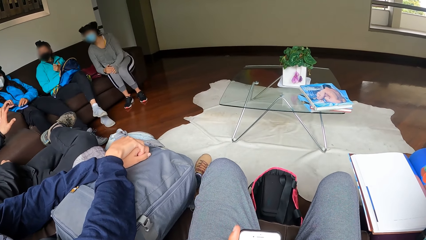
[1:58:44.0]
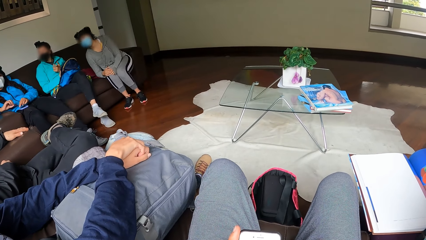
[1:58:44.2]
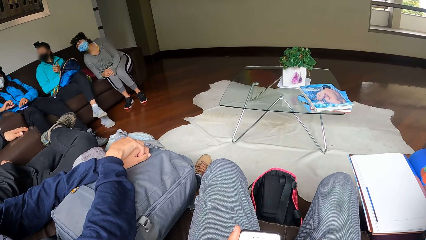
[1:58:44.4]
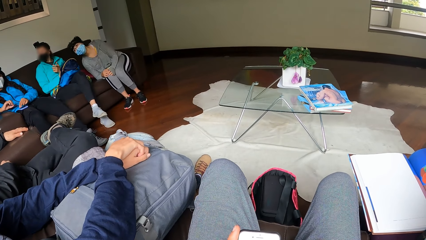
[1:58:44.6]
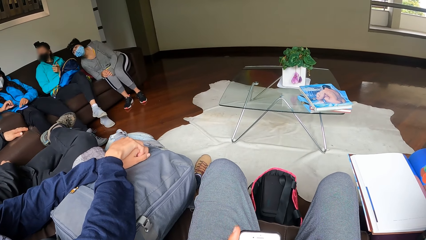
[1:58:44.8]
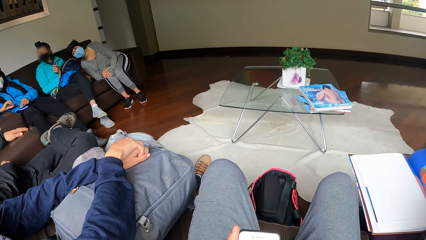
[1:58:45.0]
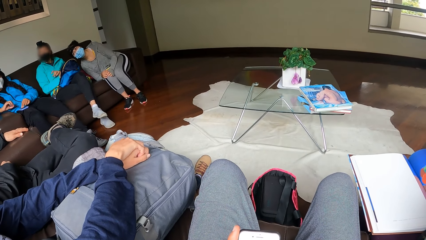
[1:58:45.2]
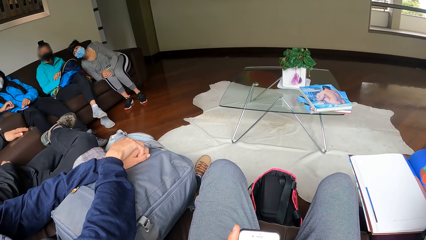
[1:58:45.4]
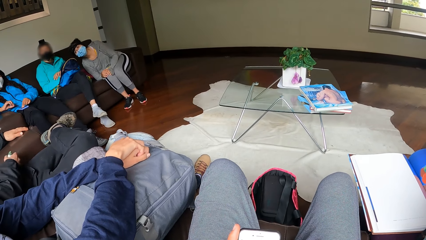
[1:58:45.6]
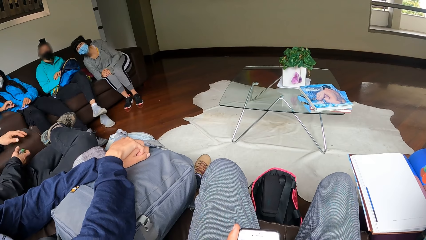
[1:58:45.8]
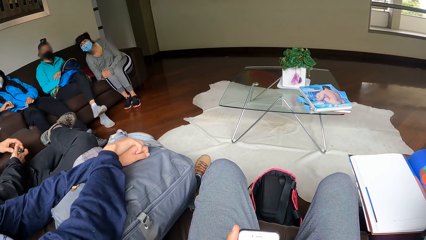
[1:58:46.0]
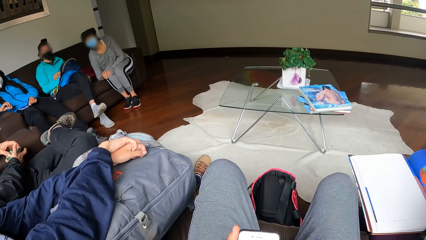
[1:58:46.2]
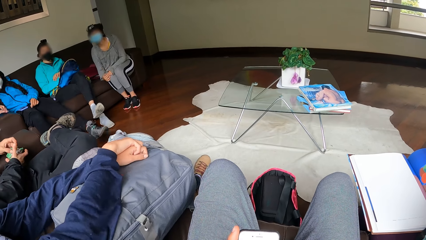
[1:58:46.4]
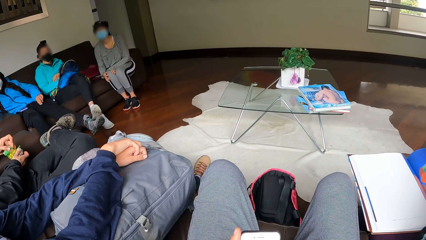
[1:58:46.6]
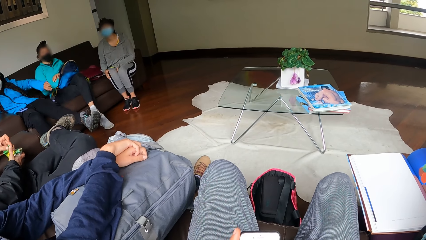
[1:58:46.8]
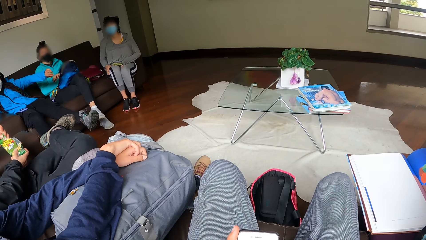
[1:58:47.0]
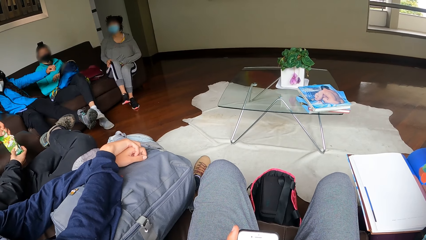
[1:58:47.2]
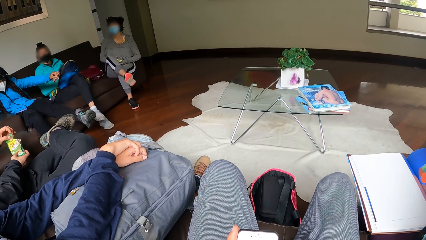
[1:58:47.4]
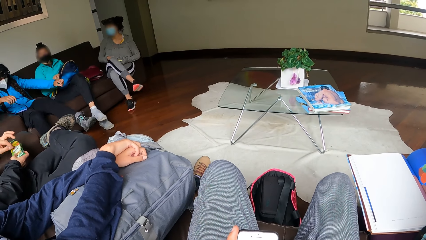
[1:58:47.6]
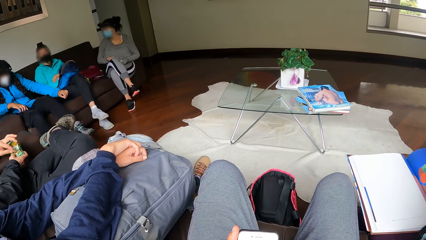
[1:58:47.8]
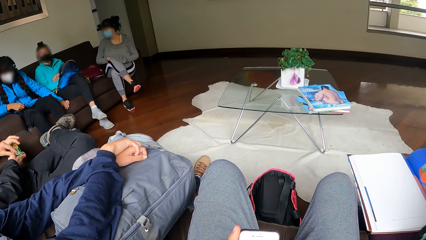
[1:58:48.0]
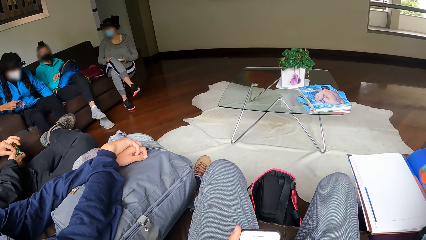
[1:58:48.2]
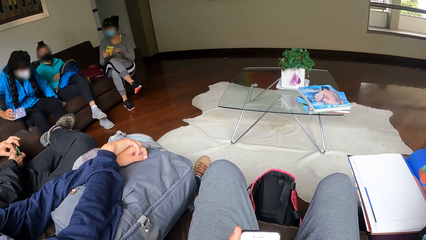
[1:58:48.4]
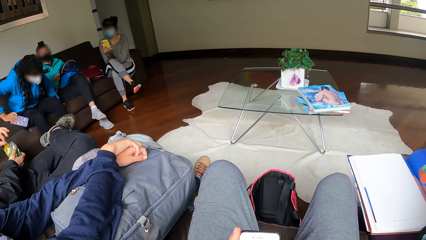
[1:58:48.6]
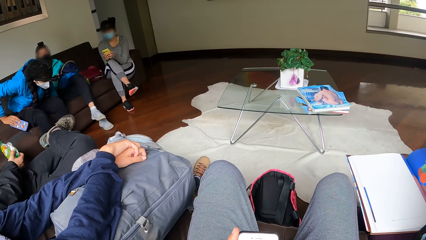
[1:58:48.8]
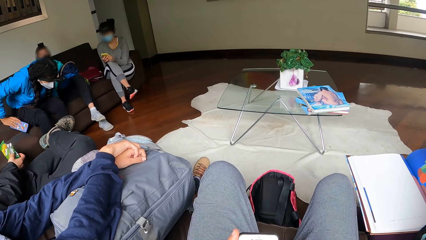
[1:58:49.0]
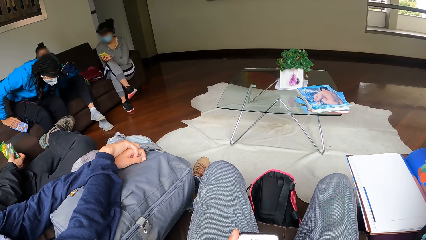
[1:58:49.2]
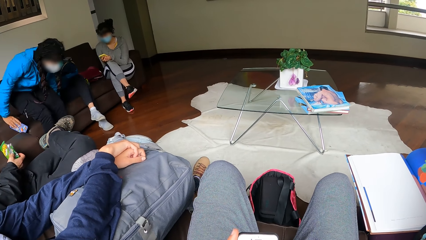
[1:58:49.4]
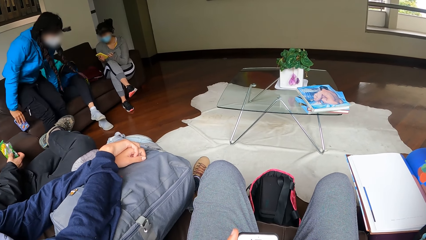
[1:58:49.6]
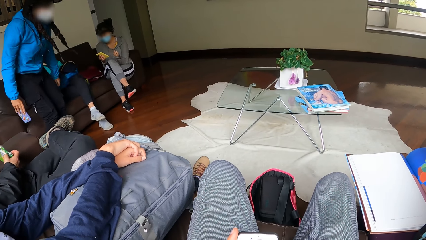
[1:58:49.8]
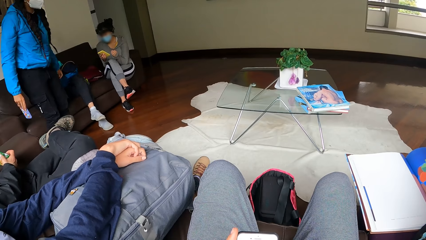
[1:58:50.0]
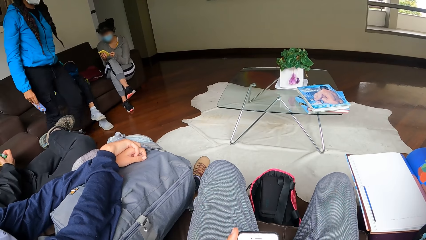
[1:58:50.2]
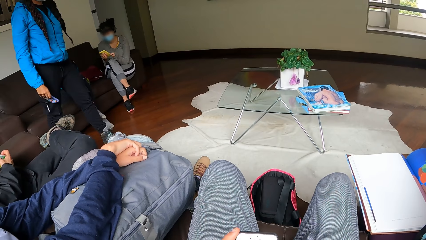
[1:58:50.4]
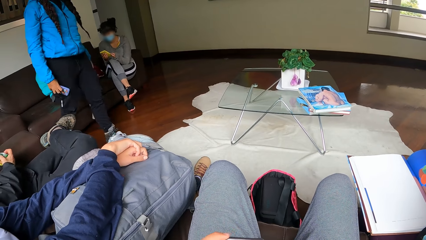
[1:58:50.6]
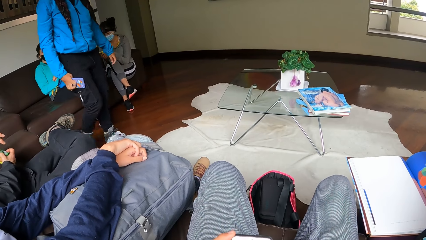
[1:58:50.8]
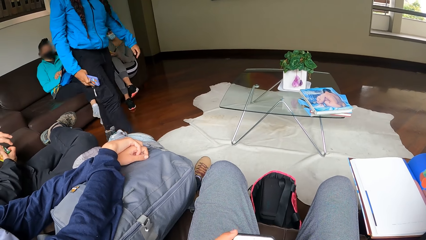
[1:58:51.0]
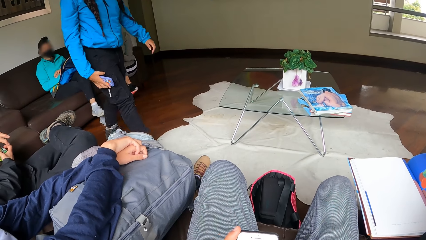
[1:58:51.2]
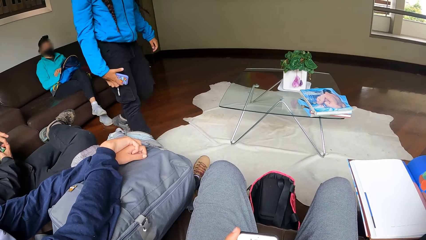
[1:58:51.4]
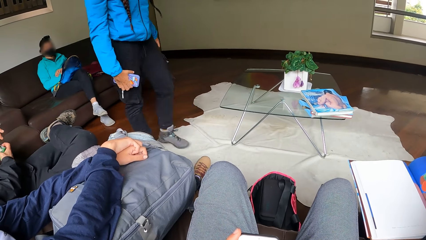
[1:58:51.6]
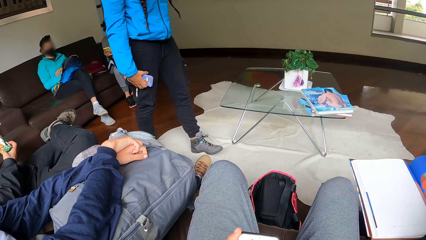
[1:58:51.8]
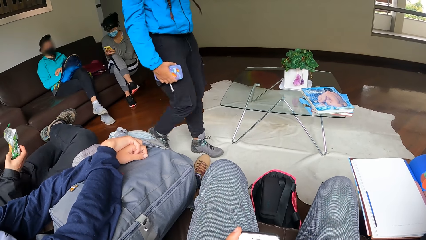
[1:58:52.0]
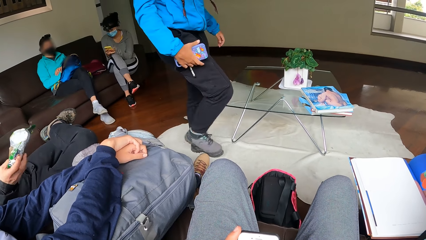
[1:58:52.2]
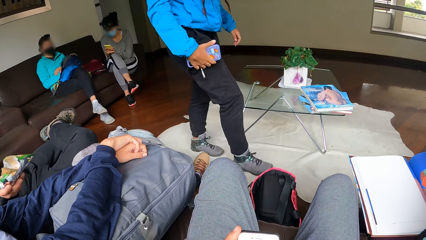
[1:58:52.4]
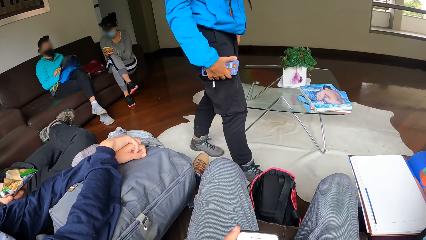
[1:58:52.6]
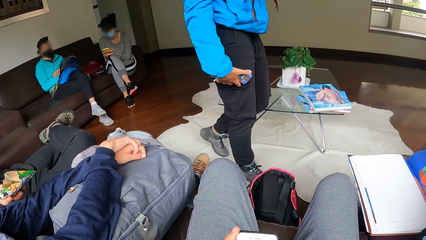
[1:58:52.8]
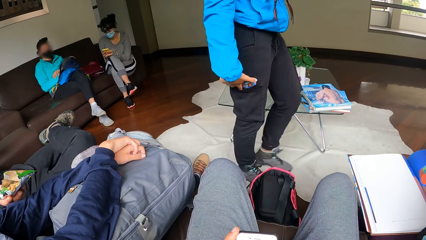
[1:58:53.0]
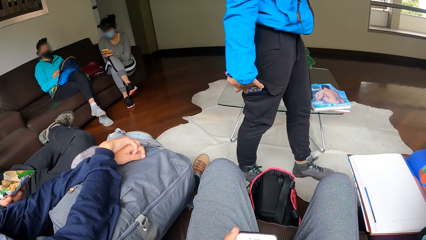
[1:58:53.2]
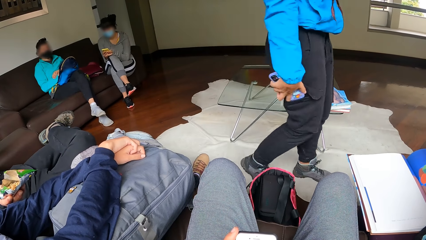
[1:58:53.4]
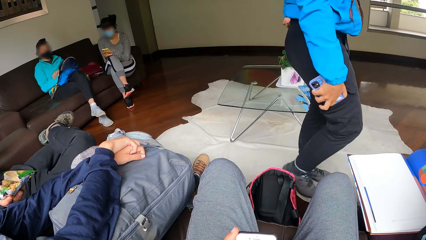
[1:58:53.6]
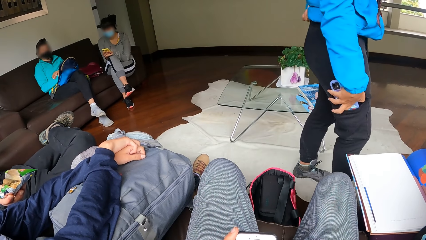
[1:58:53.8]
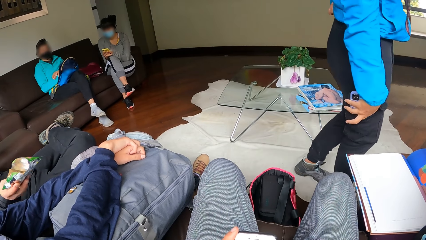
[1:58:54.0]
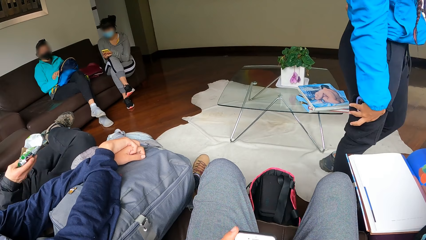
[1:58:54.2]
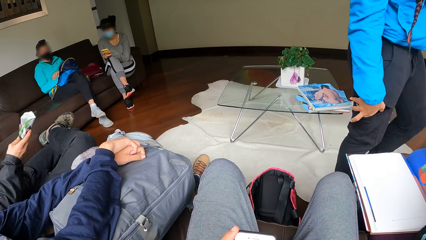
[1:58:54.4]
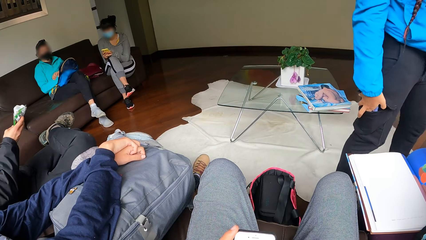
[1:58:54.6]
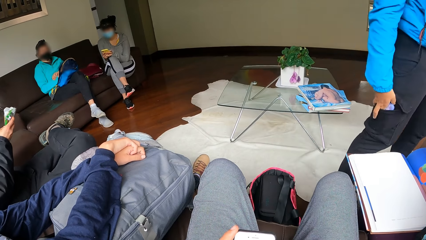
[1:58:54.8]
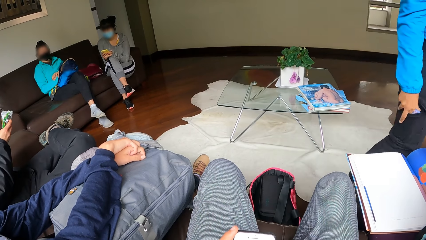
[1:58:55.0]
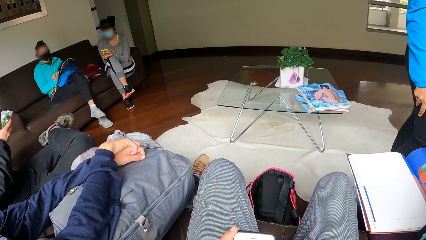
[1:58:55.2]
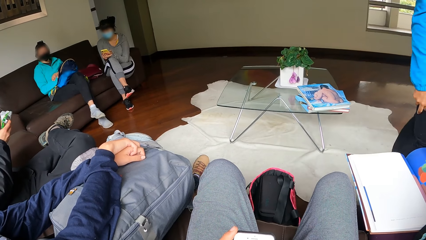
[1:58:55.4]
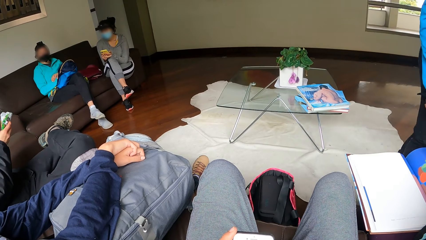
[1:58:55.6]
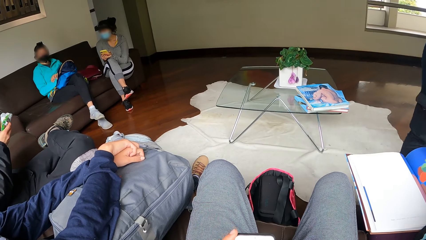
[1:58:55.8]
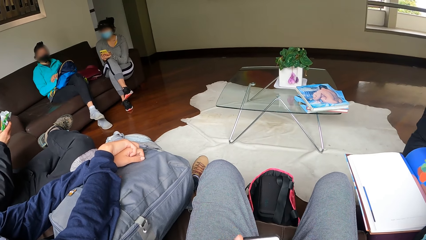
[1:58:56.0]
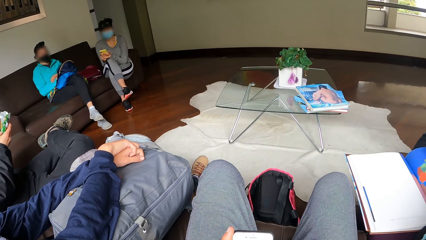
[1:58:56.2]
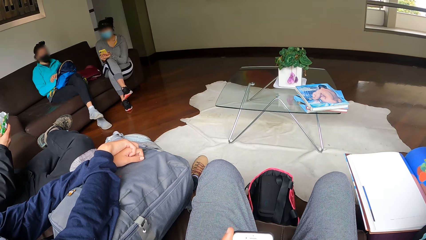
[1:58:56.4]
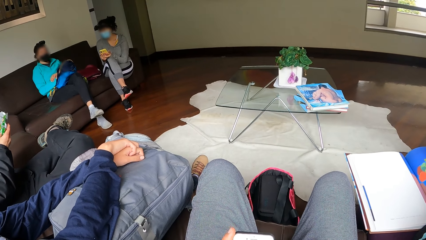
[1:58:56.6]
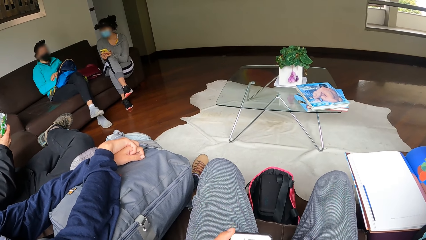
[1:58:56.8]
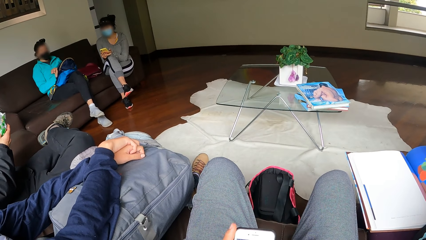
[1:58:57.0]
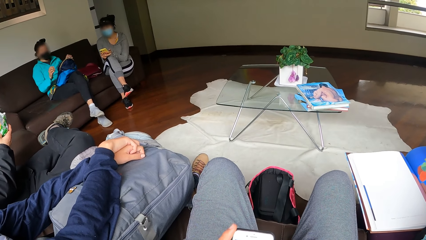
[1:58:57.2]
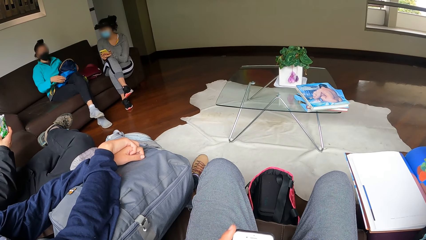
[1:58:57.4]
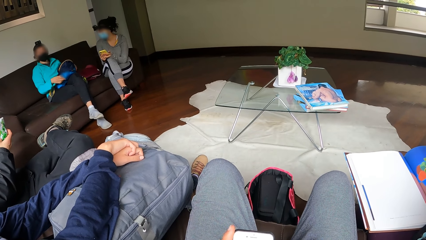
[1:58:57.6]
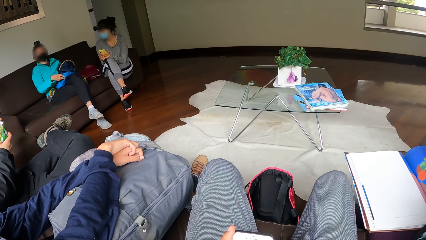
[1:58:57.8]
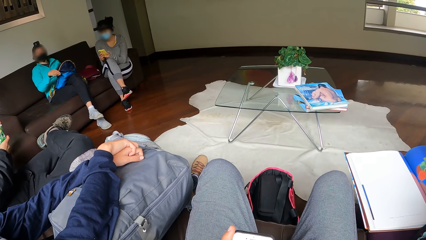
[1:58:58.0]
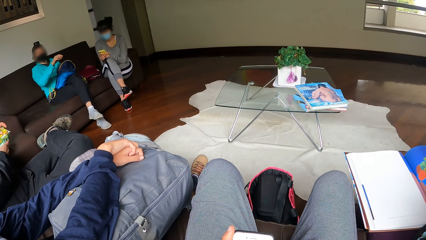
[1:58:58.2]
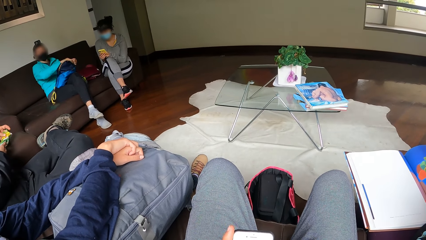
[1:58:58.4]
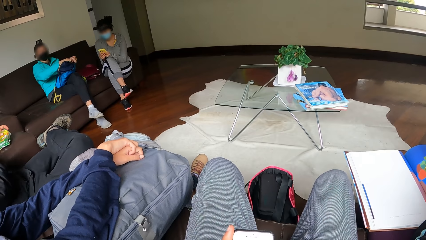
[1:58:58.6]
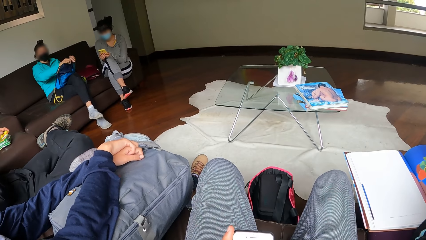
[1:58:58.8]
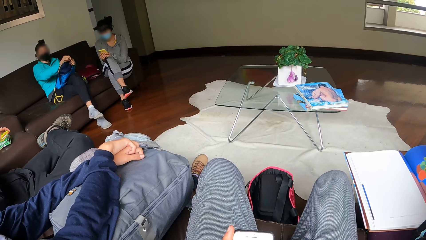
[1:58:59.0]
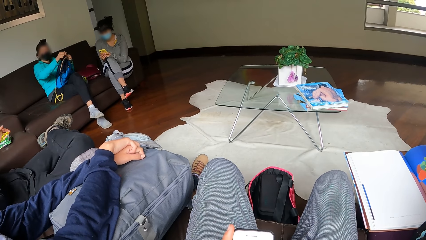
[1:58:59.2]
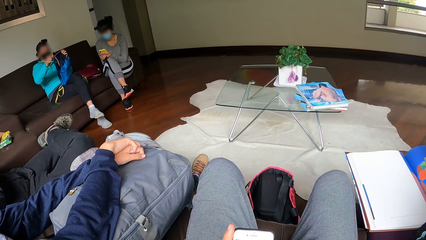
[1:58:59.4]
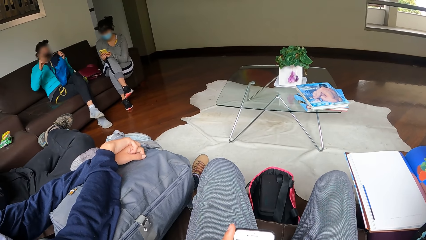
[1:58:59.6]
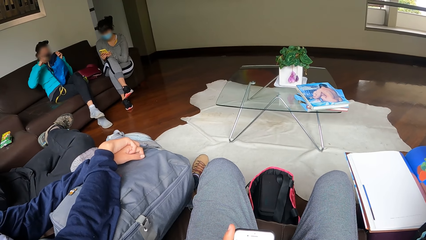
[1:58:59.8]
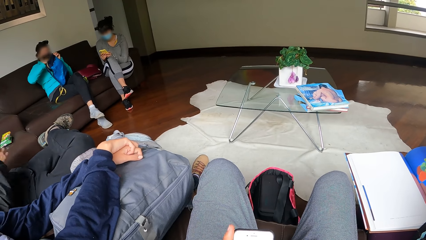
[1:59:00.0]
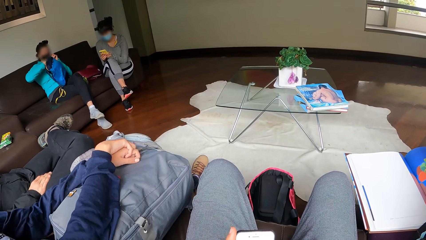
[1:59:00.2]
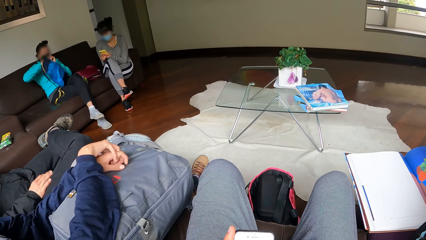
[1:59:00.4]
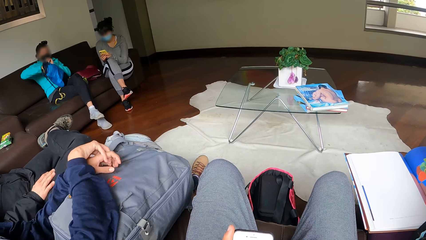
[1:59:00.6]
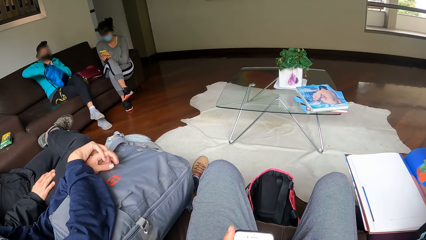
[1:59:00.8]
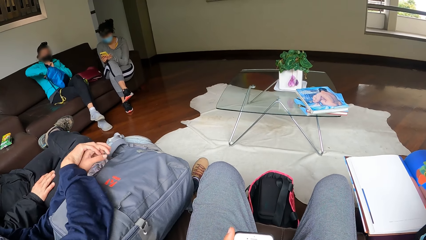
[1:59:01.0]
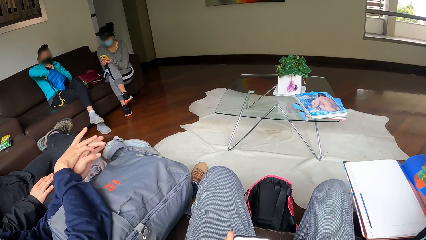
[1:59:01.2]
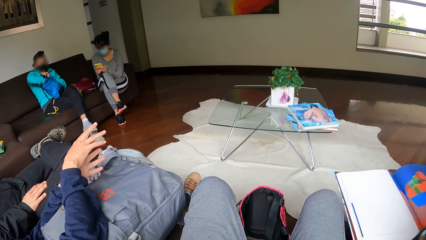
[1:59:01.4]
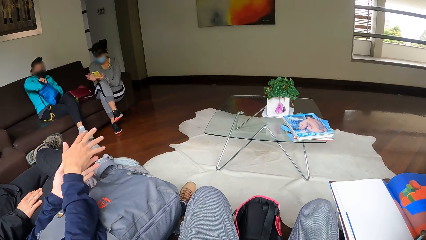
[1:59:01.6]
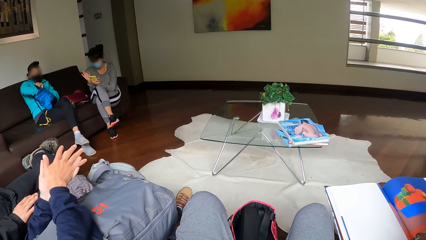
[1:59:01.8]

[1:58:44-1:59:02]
The camera wearer operates a mobile phone. A lady crosses her legs. Another lady walks around a room. The first lady operates a mobile phone and interacts with a third lady. The camera wearer operates the mobile phone.
